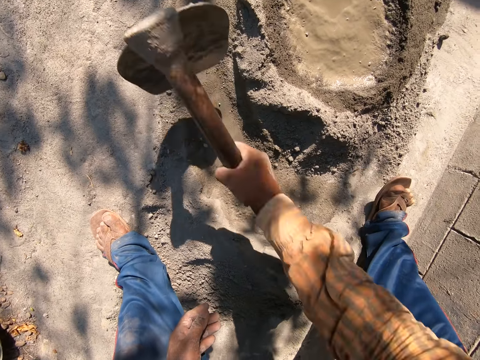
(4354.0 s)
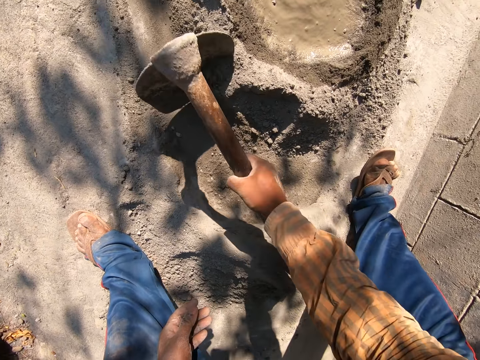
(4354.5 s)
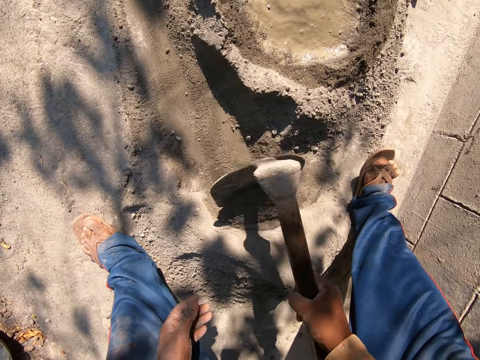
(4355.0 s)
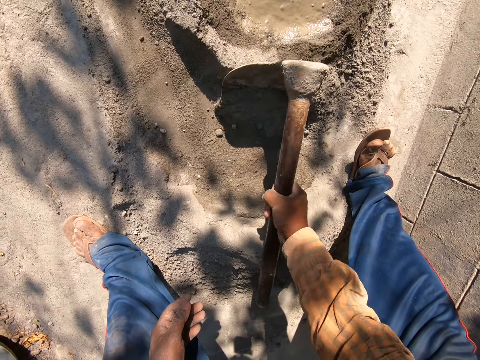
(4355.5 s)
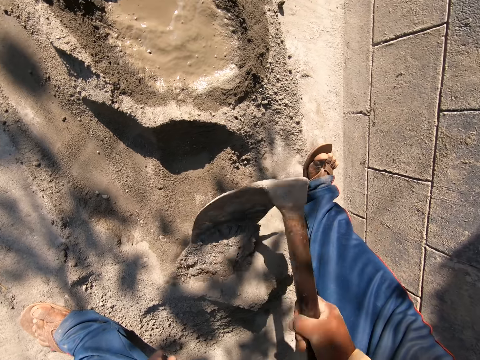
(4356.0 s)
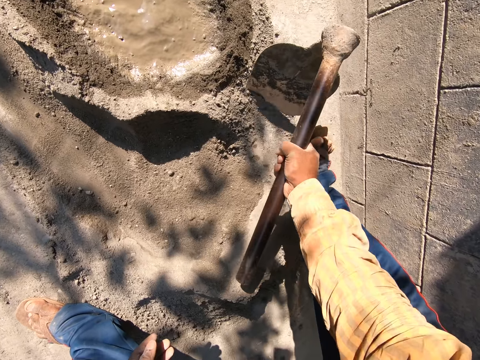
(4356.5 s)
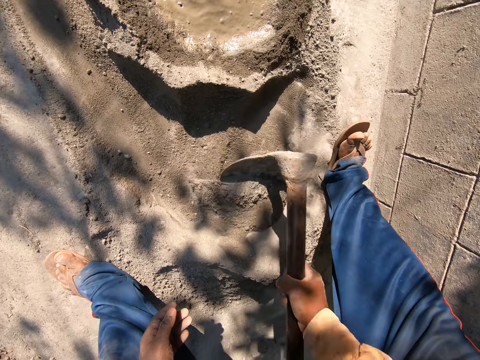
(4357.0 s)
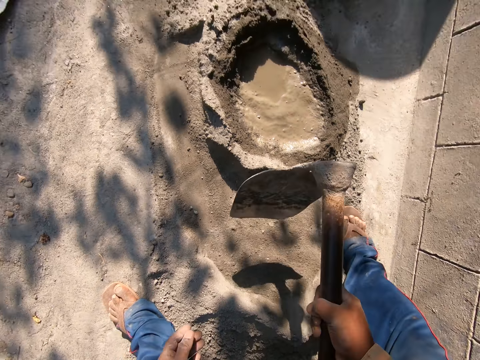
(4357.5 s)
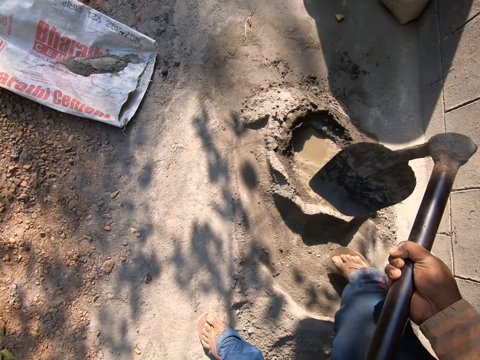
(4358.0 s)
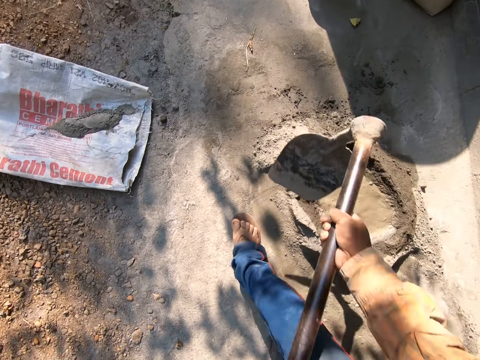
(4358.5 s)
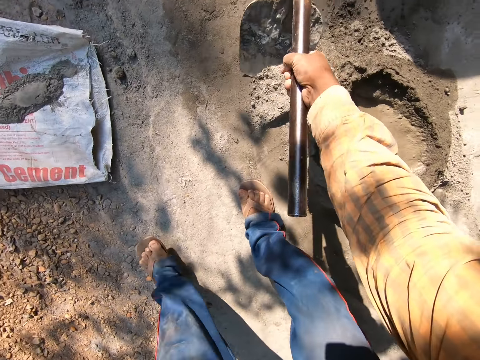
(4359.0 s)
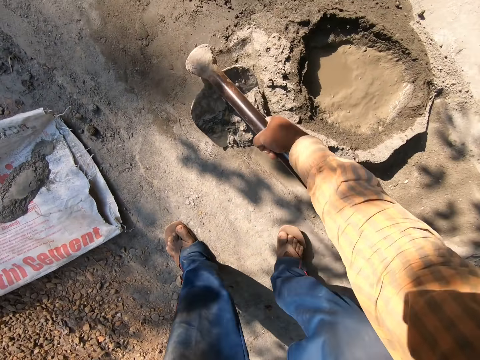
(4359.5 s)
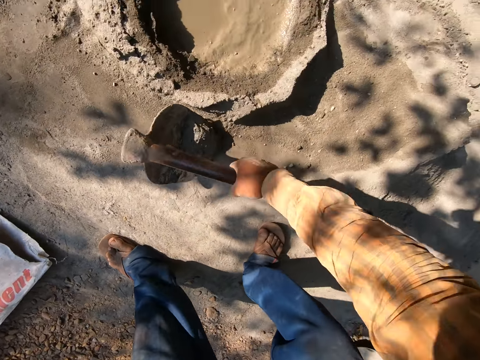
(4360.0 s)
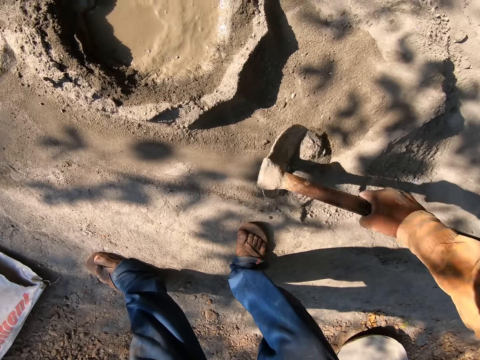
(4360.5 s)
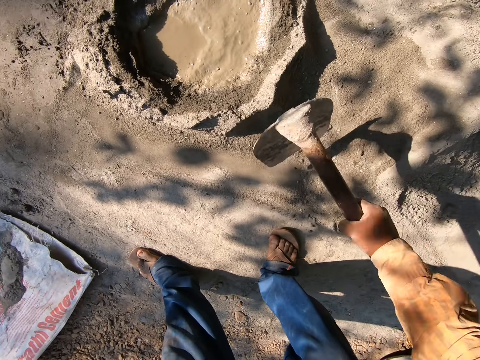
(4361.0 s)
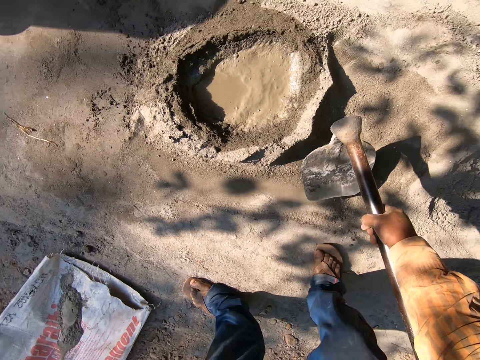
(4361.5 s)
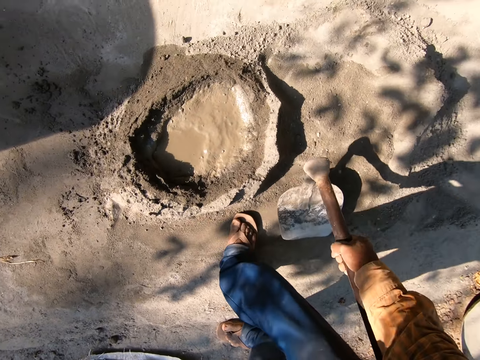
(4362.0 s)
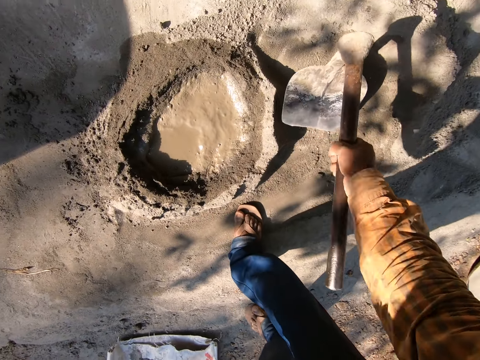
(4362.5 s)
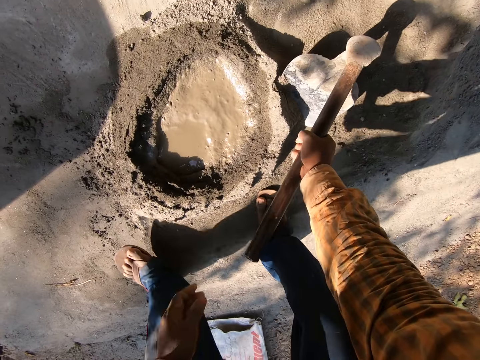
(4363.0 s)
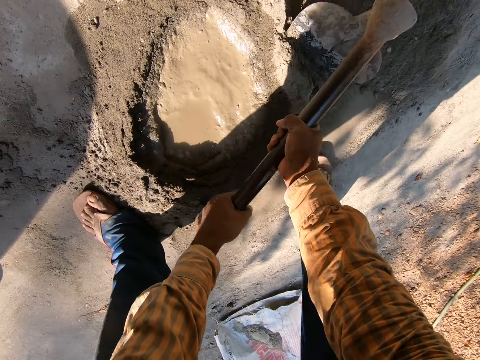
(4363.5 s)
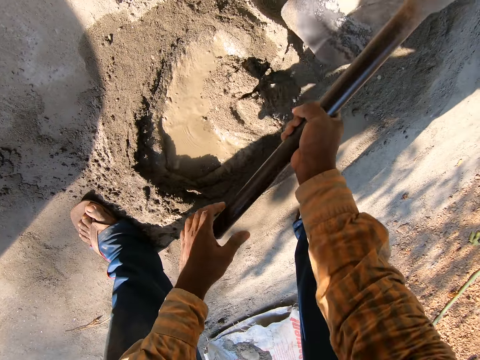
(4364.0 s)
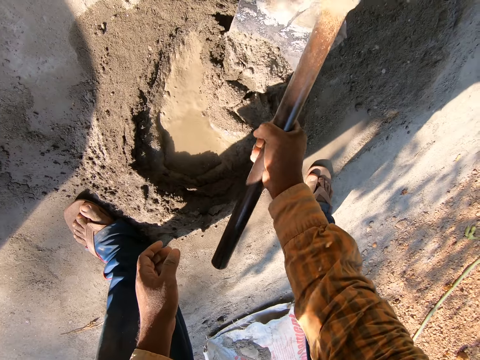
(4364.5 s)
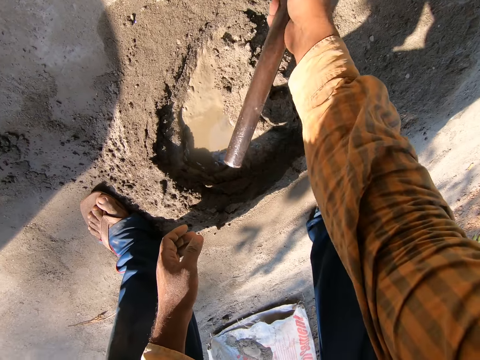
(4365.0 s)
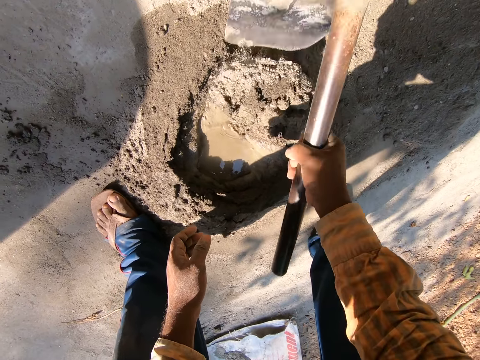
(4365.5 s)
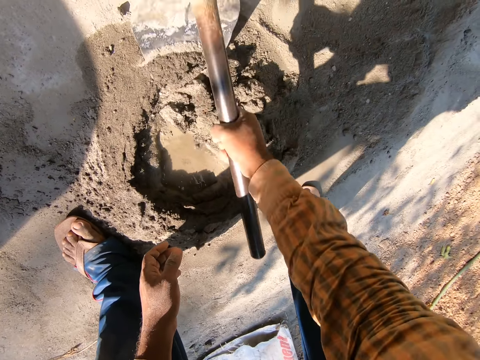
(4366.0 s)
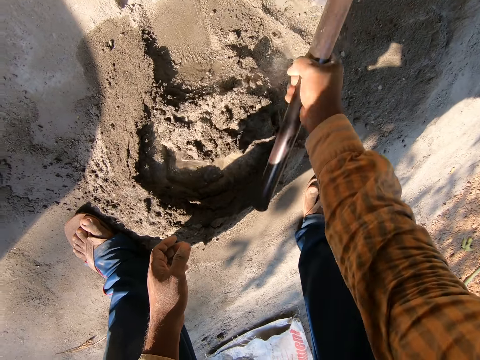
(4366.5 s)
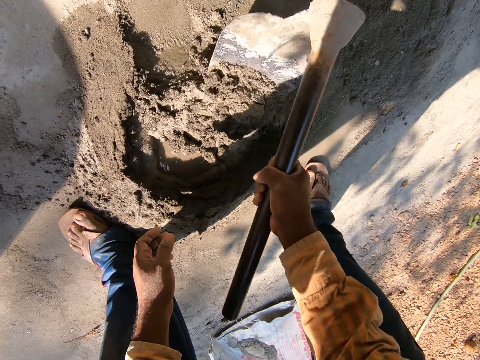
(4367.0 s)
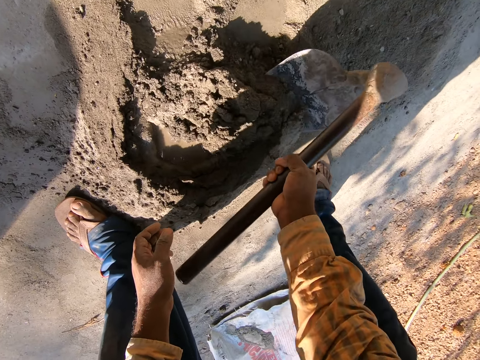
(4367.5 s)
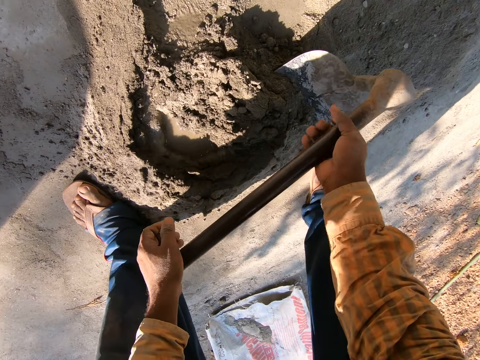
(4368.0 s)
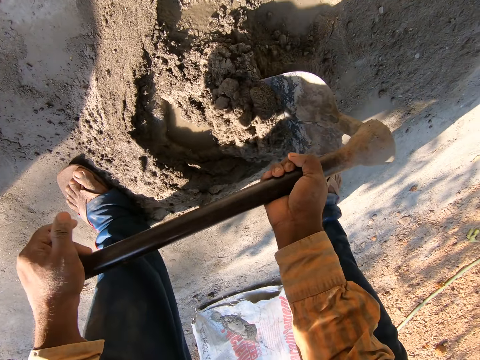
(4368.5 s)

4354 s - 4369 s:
The camera wearer gathers some cement on the ground with the hoe in his right hand. He mixes the cement on the ground with the hoe in his hands.

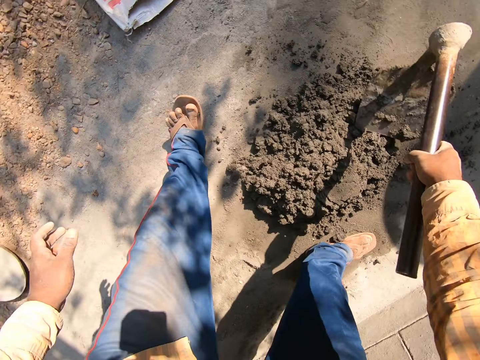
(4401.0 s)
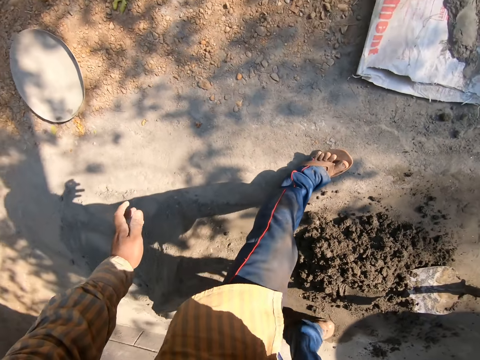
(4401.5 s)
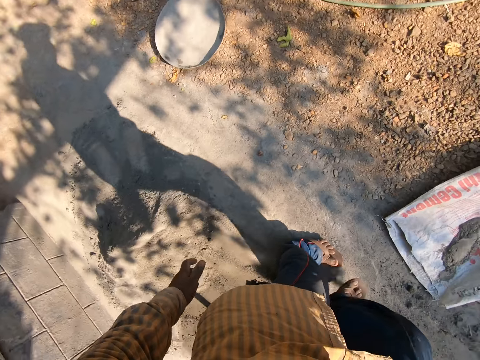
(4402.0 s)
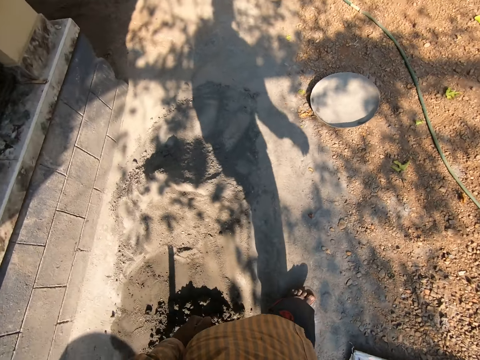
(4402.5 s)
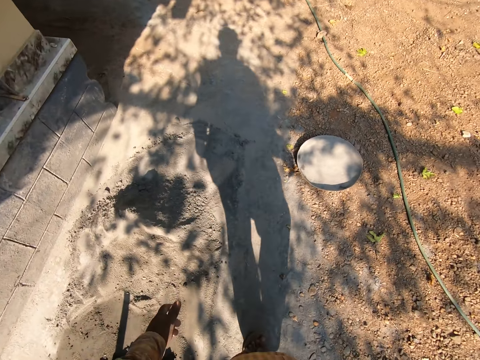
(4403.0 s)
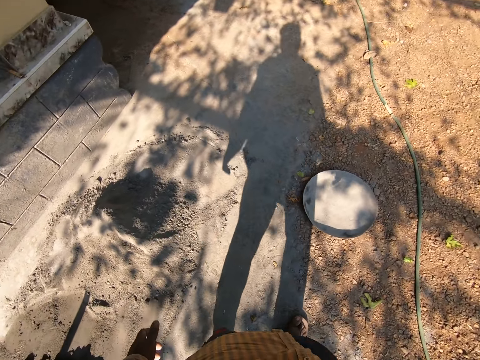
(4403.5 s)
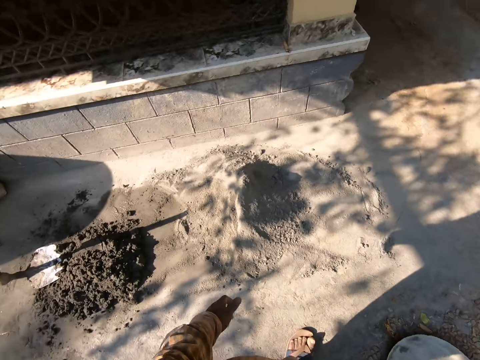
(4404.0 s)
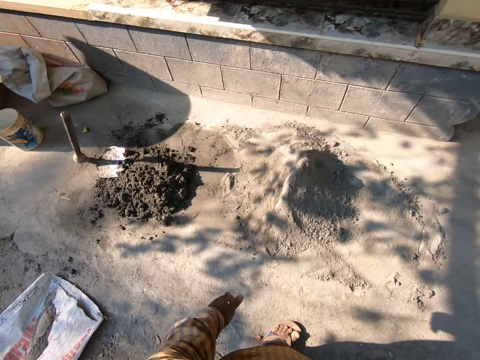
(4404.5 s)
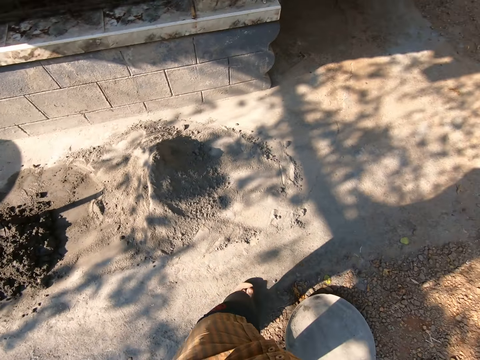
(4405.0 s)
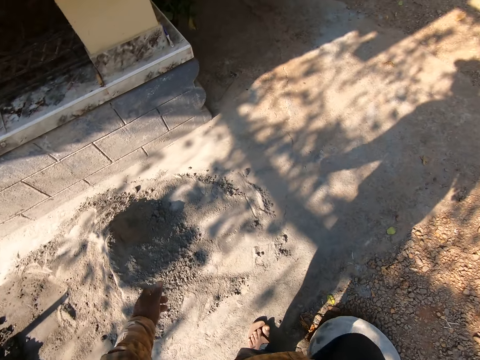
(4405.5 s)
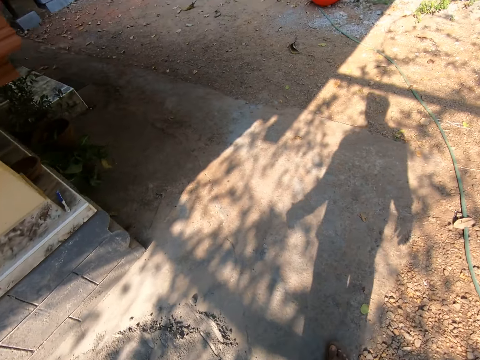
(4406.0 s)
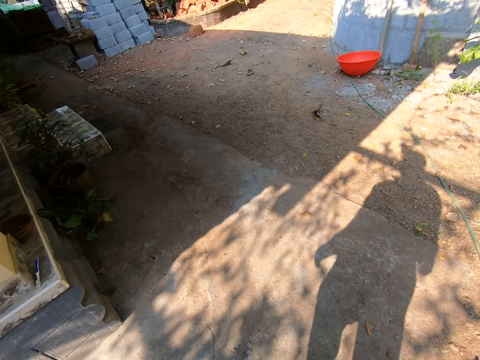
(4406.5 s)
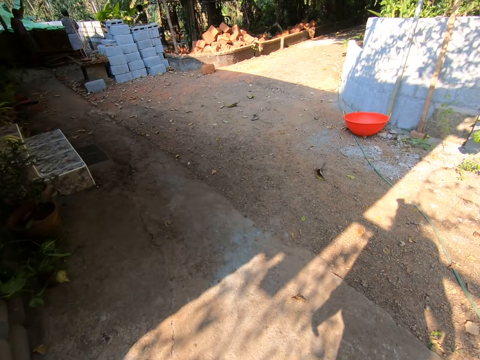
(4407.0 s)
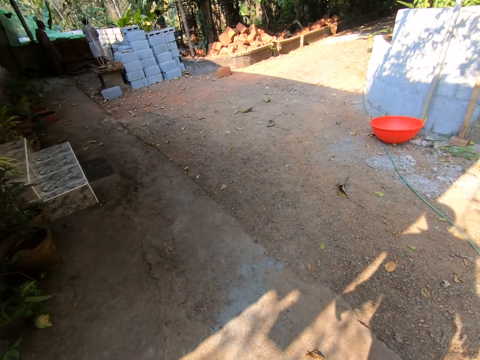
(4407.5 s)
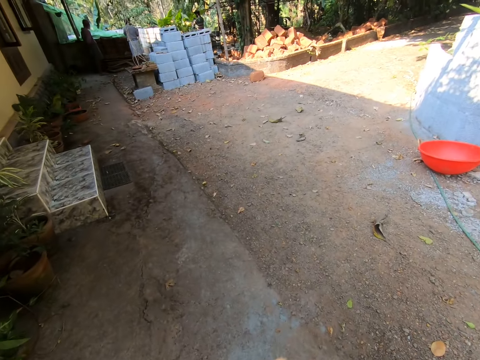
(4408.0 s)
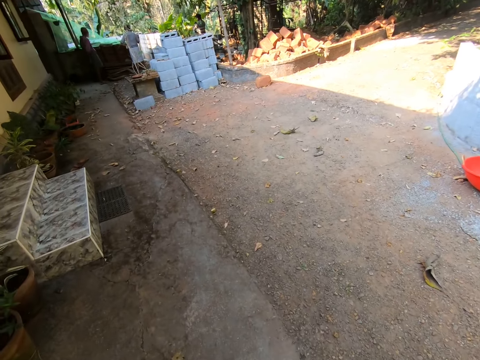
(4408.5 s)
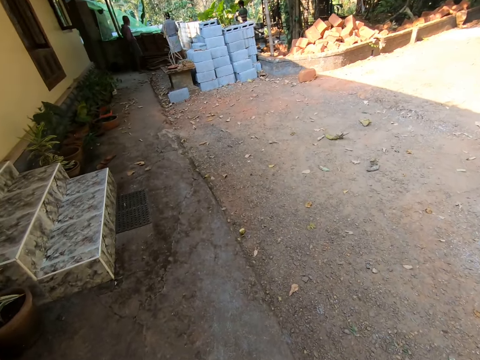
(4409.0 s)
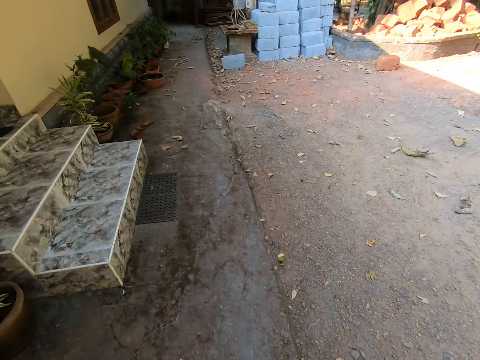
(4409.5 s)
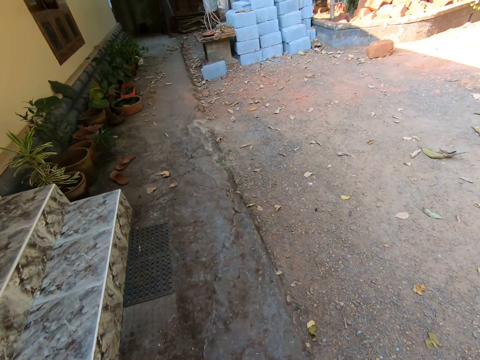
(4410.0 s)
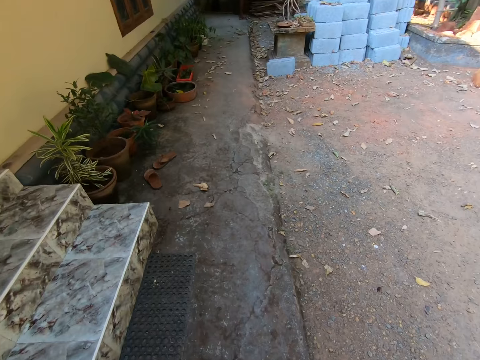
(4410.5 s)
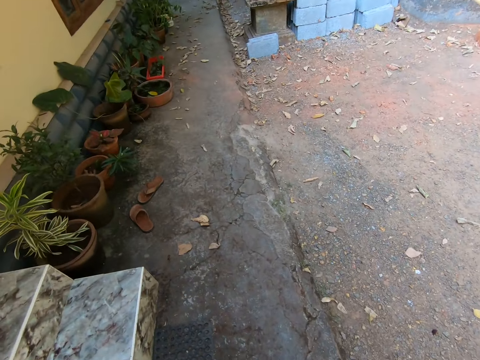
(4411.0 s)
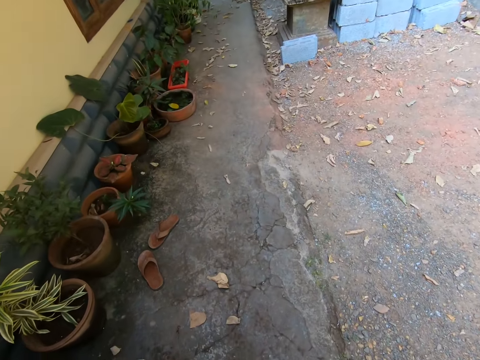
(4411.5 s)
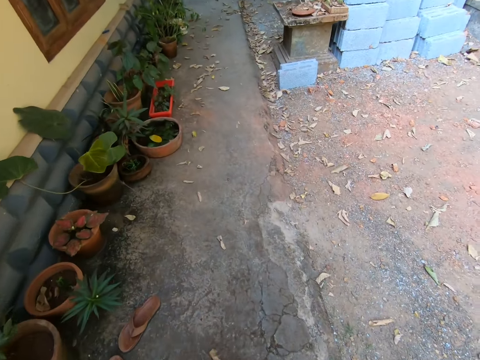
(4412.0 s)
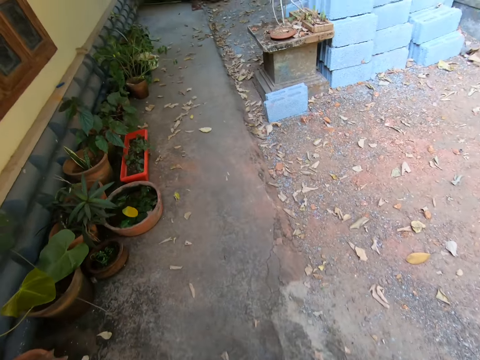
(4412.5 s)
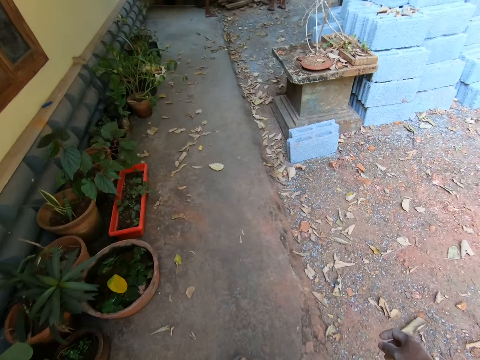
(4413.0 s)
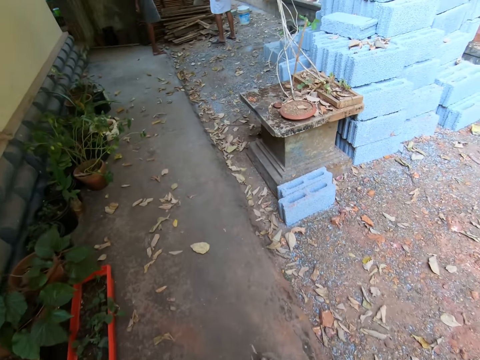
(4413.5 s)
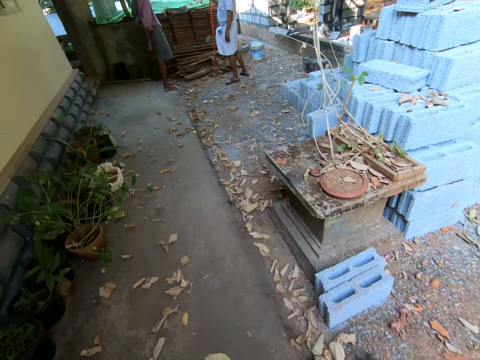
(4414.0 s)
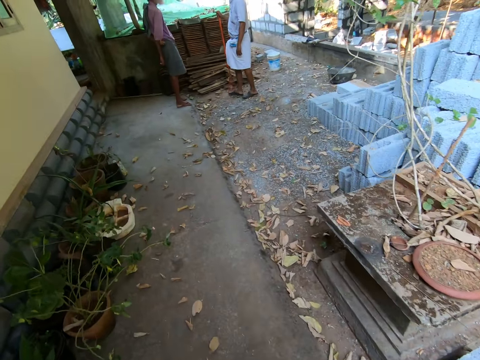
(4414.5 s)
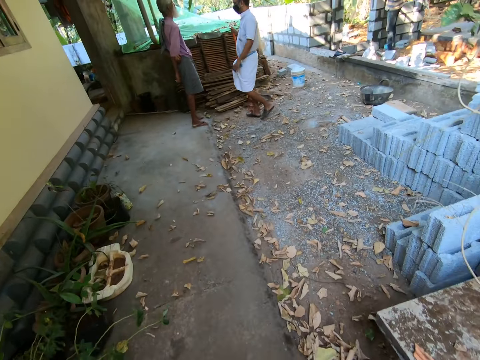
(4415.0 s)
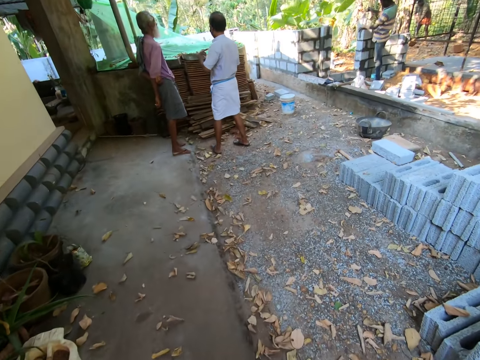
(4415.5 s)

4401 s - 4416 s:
The camera wearer walks towards a pavement.
